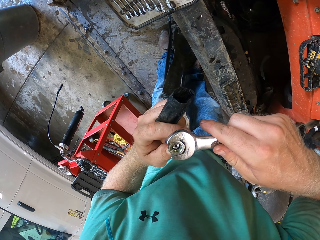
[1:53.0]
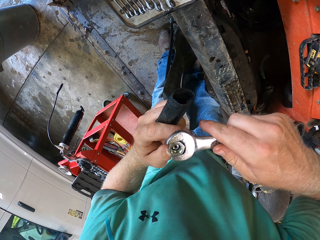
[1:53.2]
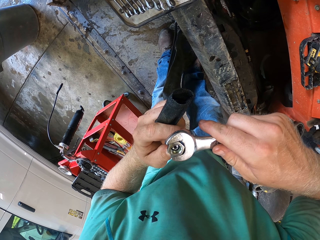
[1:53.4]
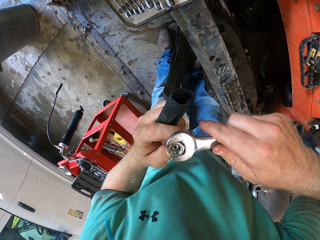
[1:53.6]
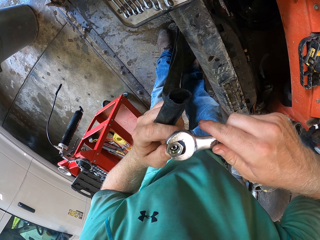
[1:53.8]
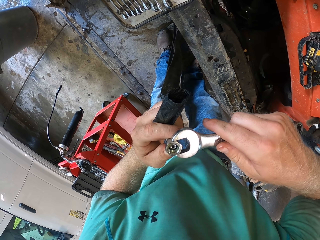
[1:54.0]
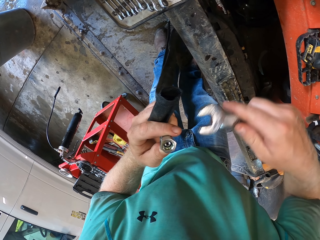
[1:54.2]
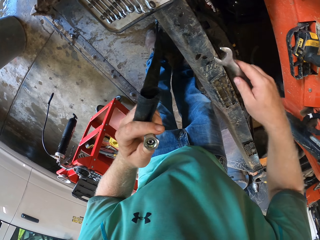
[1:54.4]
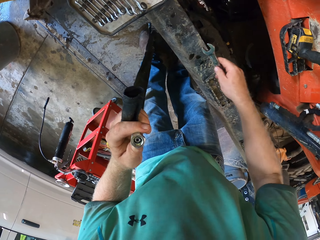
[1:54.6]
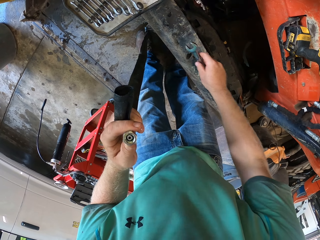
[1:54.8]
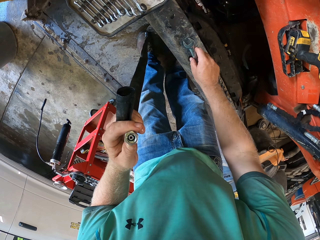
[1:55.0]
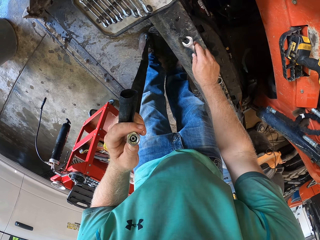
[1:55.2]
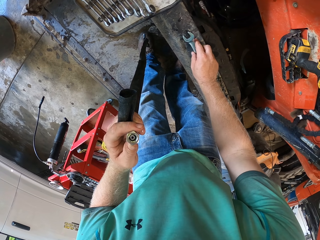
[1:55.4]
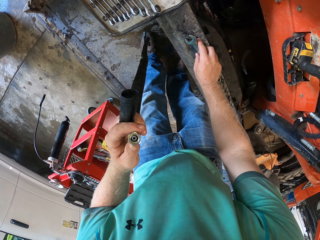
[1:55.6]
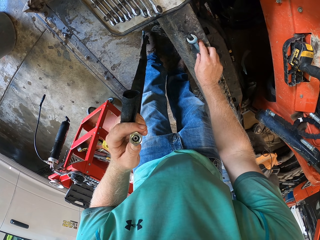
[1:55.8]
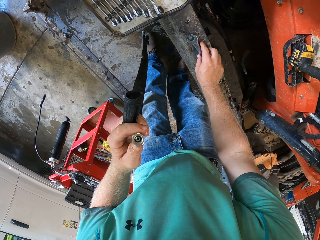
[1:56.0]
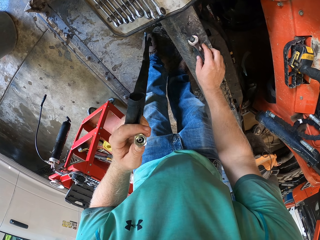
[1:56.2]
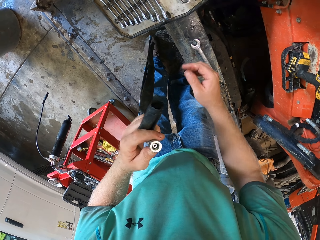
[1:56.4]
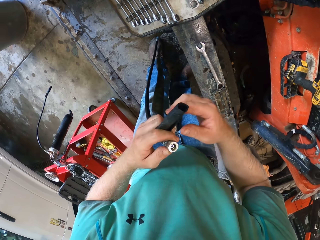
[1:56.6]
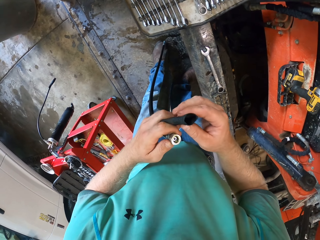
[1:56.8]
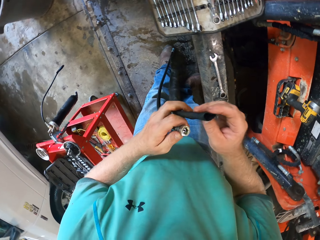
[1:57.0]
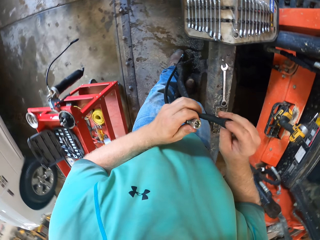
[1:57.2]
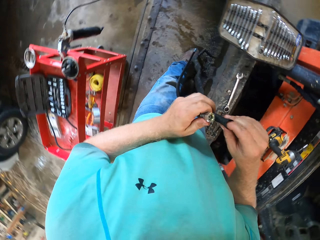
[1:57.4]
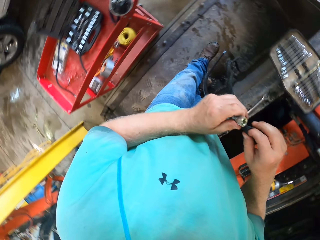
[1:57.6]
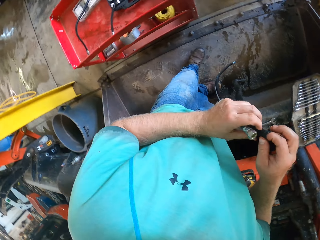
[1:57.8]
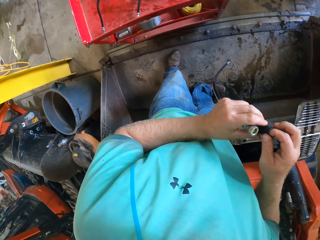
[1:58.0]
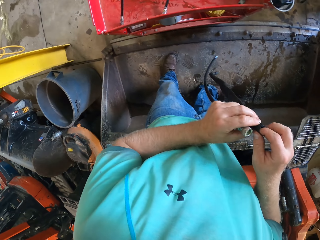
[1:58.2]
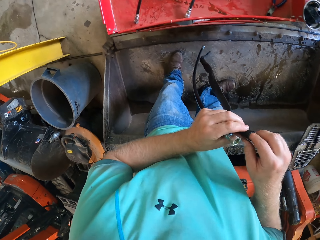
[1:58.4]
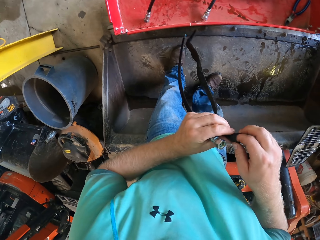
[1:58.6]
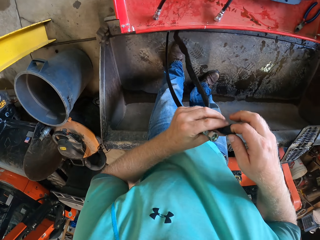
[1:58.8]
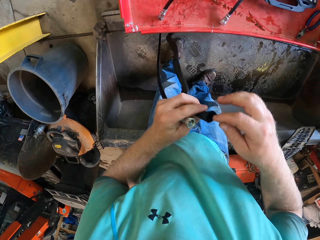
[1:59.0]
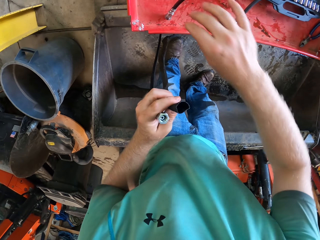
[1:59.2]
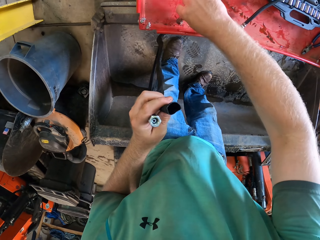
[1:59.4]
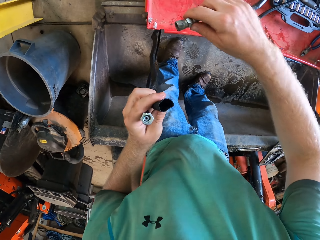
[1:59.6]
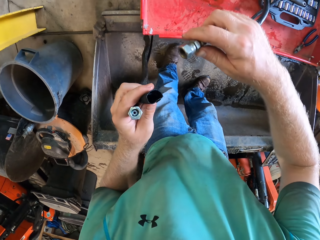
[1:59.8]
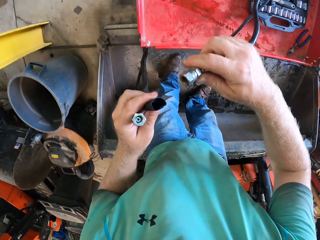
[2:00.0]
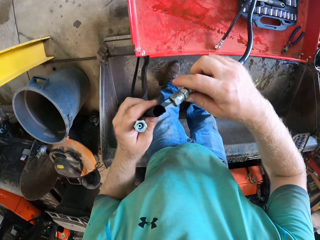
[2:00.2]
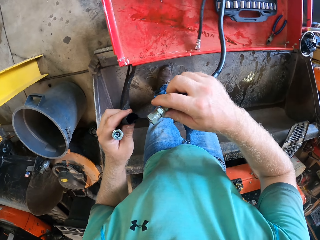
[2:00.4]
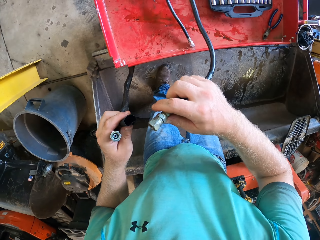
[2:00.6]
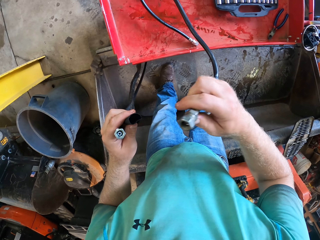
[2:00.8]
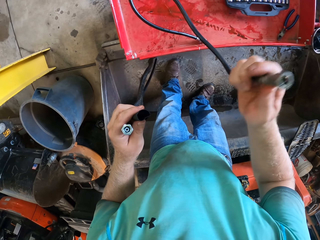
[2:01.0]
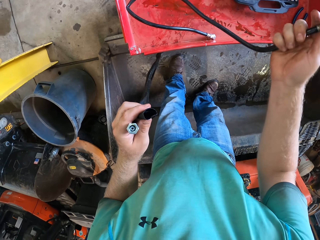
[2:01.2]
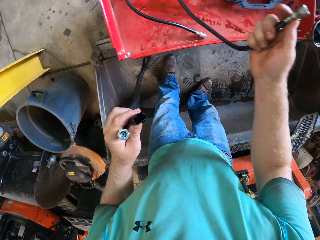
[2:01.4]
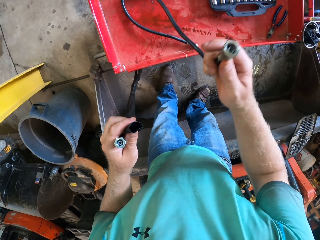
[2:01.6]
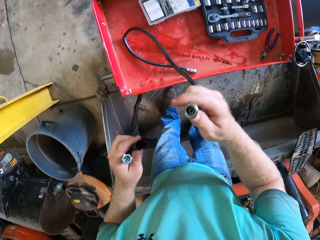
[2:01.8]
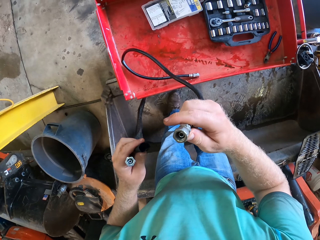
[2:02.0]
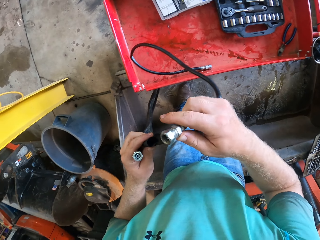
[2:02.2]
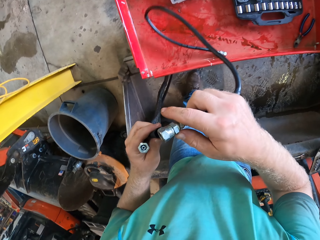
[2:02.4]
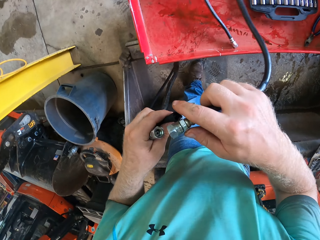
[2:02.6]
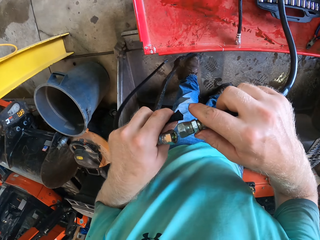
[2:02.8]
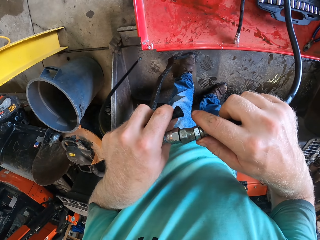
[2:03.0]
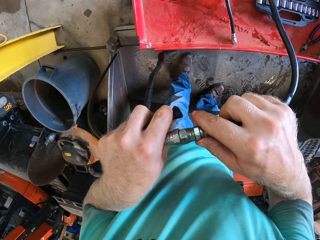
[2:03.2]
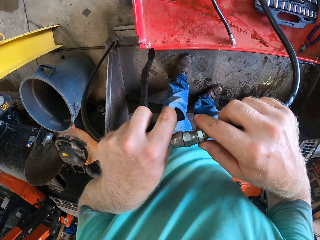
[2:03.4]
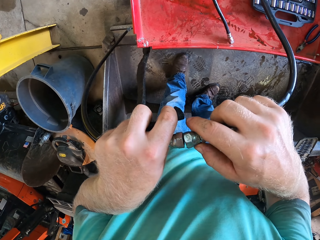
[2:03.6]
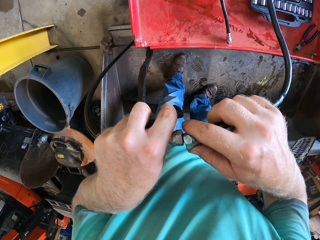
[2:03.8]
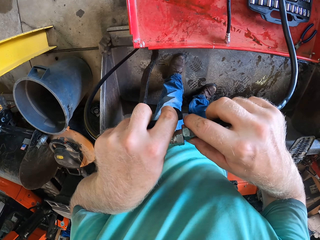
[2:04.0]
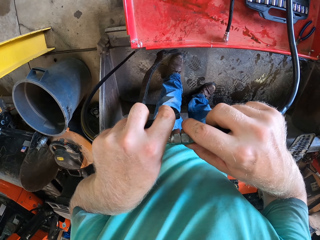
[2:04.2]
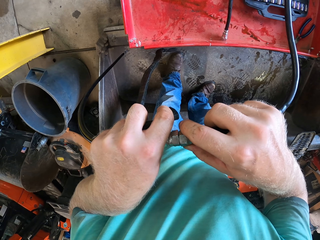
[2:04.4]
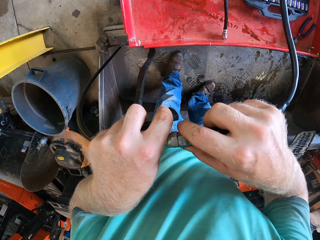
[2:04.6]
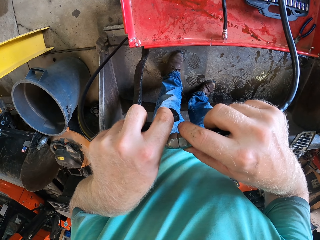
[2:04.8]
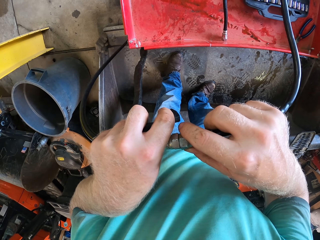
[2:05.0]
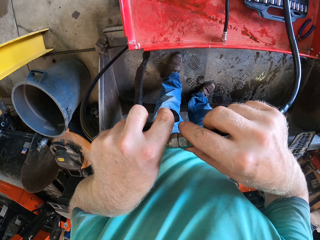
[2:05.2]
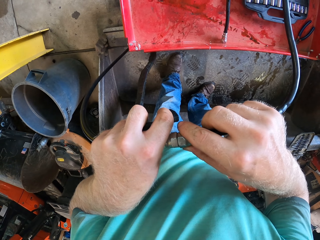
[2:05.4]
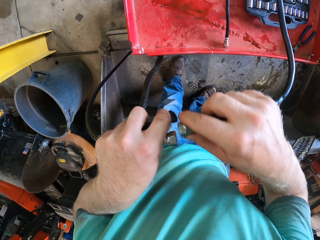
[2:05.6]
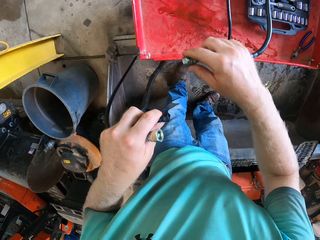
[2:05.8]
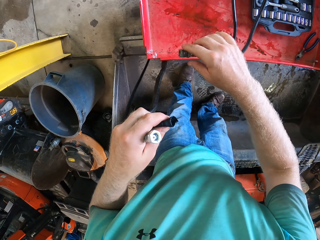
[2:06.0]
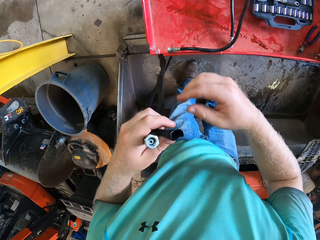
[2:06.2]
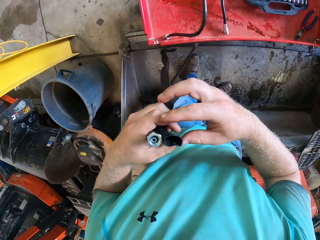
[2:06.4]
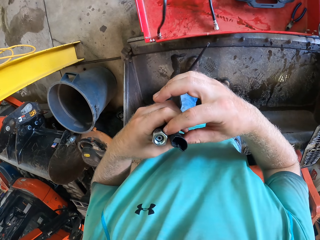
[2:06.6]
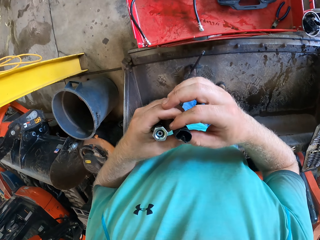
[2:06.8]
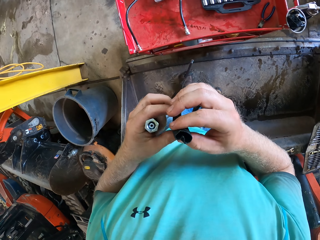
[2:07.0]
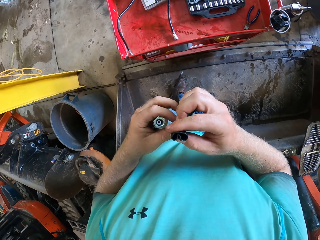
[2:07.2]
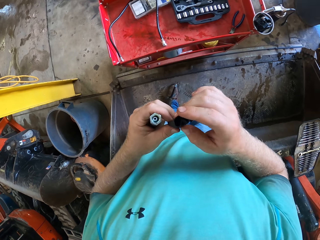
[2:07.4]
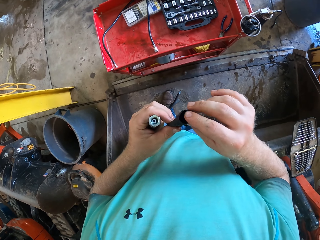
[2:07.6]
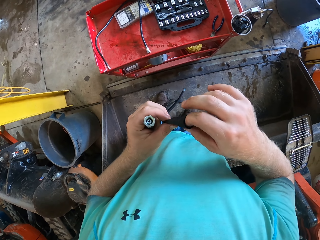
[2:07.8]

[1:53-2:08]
The camera wearer drops the spanner on the generator at the truck with his right hand. He passes the black tube to his right hand with his left hand. He holds the plastic cover. He expands the opening of the black tube with his right hand. He picks a fuel hose or wire cables from the toolbox with his right hand. He sizes the fuel hose in his right hand with the fuel hose in his left hand. He connects the wire cables. He drops the fuel hose on the toolbox with his right hand. He holds the plastic cover.

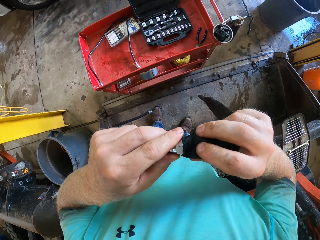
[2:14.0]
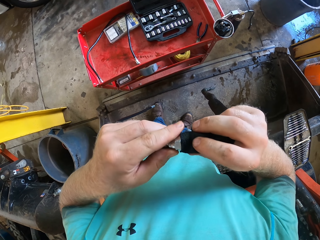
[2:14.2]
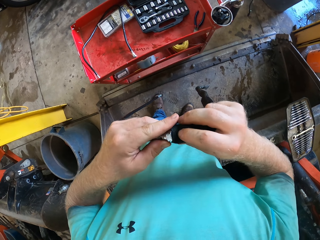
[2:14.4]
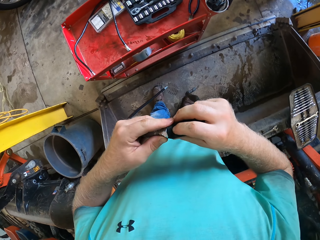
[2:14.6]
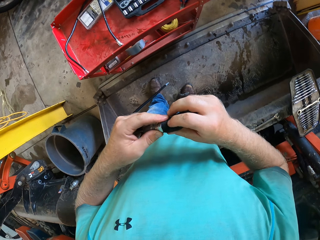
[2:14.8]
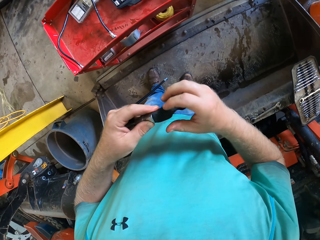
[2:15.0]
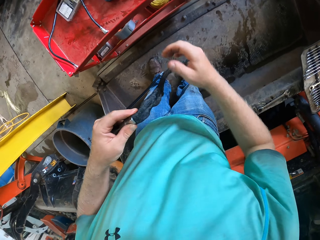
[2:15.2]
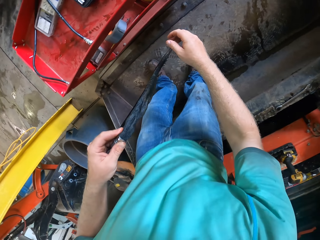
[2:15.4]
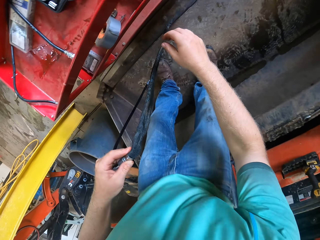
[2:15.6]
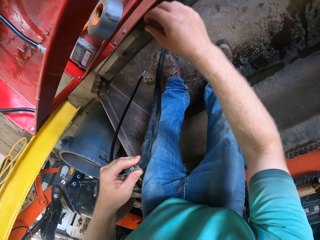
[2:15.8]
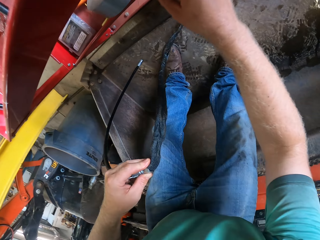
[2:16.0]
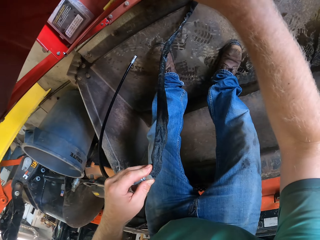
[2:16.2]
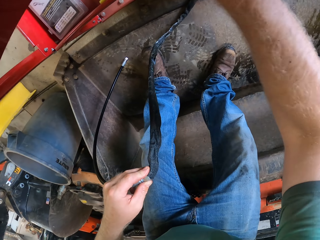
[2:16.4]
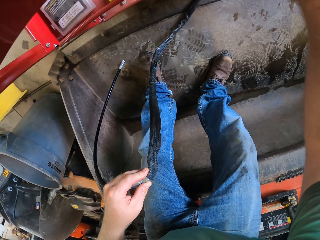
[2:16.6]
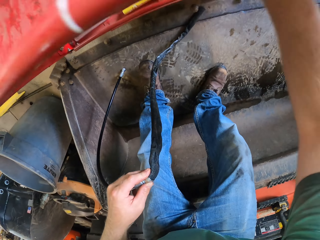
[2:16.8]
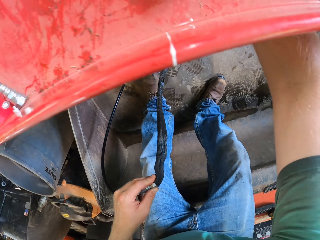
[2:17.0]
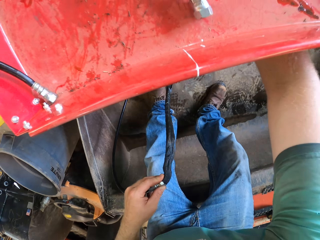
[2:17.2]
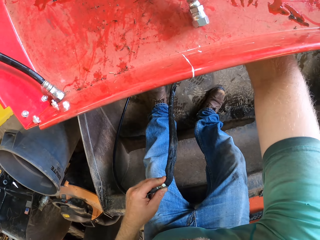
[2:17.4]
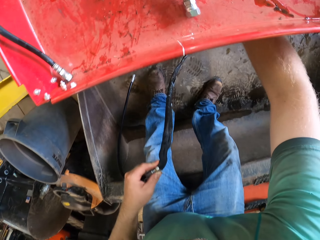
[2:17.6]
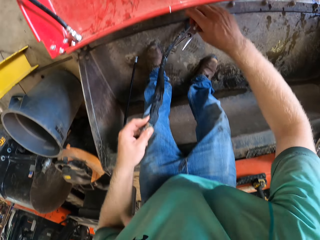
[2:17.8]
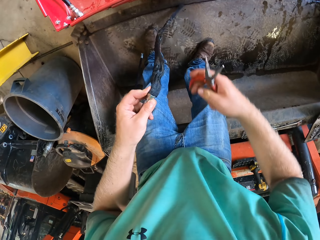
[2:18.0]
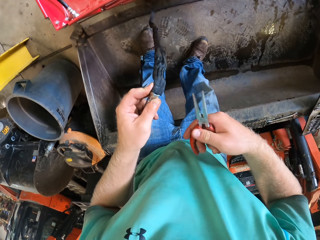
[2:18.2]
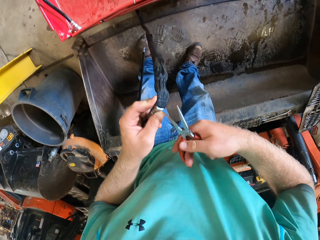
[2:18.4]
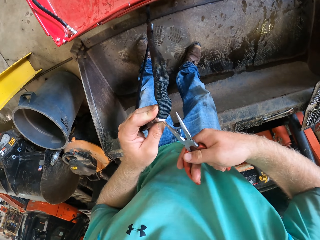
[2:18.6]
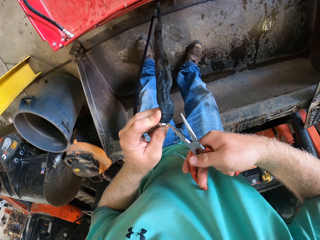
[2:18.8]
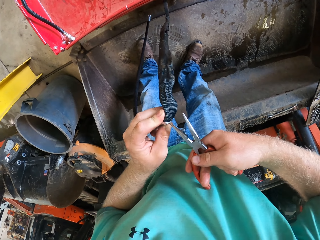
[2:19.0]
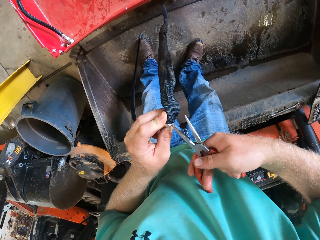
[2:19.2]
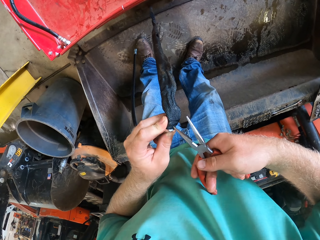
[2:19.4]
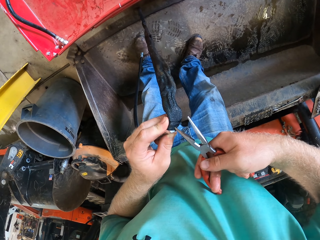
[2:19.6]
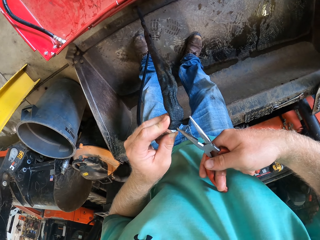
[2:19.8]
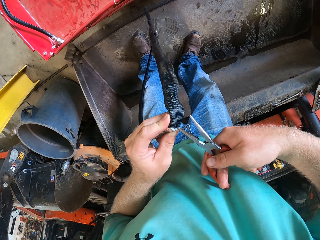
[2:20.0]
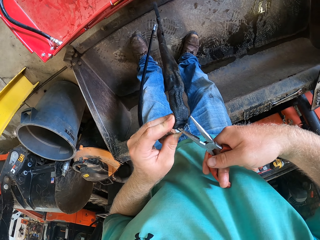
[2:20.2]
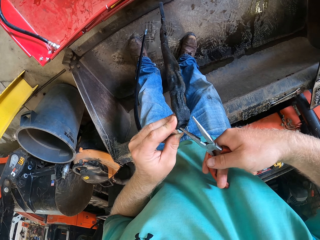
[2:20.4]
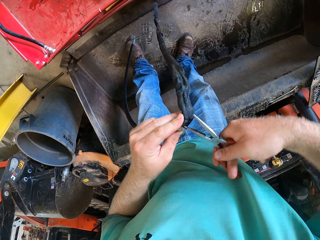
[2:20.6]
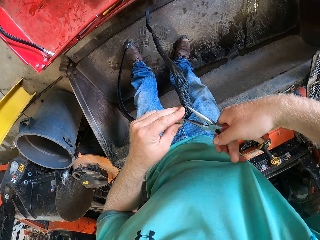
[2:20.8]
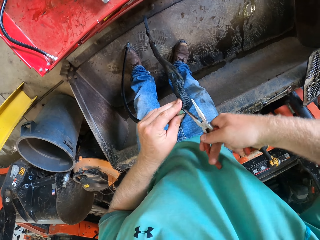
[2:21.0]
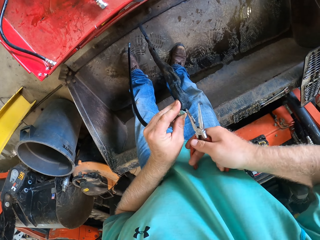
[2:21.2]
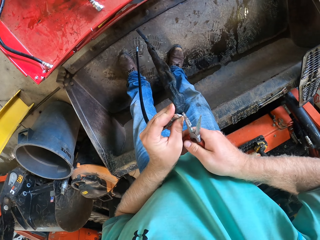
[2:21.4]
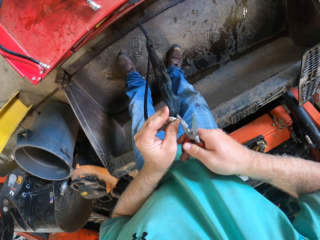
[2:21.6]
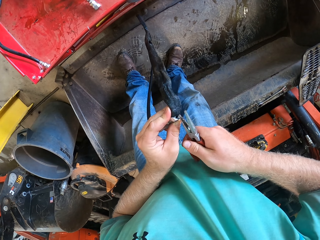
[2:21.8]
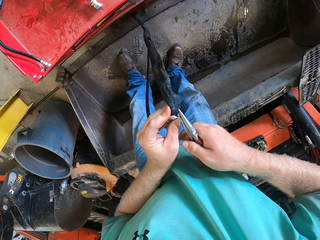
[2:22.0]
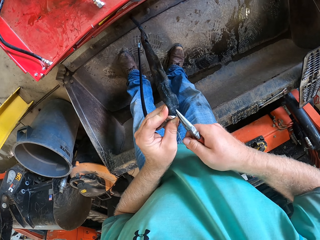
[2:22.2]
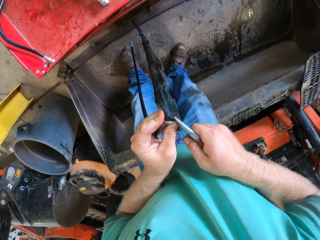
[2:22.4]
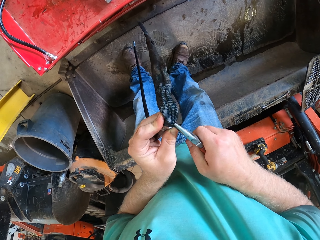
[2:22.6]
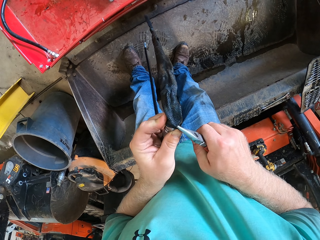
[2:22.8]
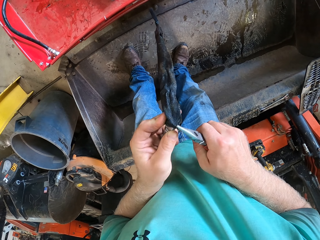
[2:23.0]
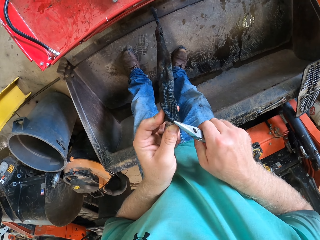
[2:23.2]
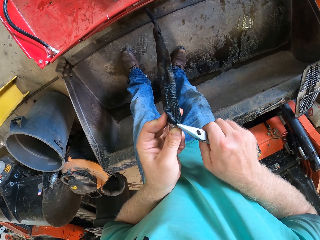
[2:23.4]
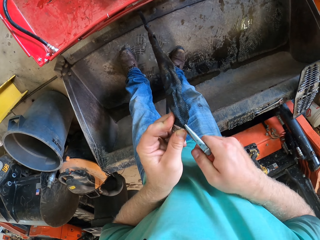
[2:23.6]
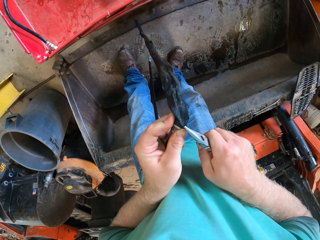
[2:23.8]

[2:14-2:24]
The camera wearer picks a plier or scissors from the toolbox on the truck with his right hand. He fixes the fuel hose in the black tube with the plier in his right hand. He cuts the plastic cover with the scissors.
